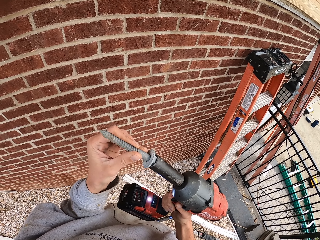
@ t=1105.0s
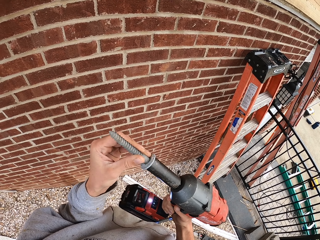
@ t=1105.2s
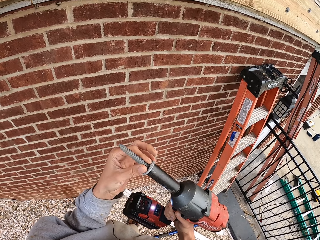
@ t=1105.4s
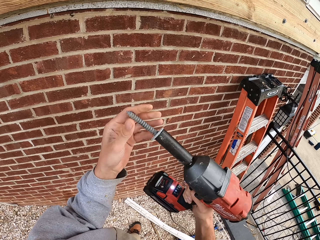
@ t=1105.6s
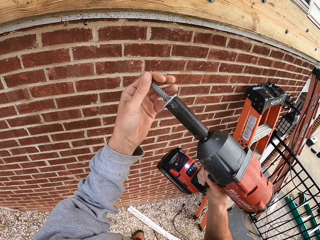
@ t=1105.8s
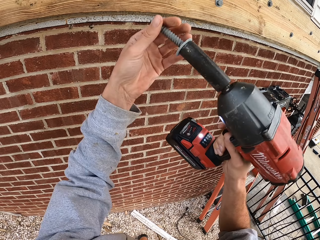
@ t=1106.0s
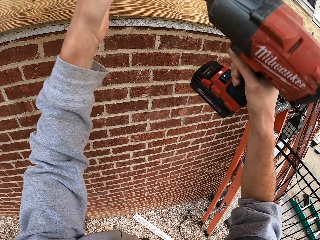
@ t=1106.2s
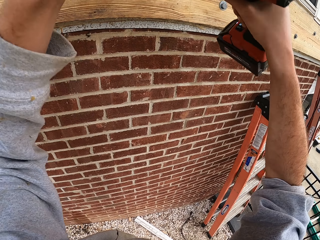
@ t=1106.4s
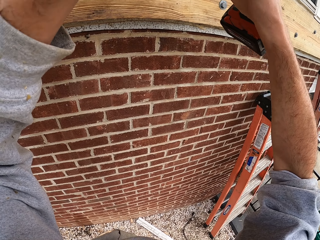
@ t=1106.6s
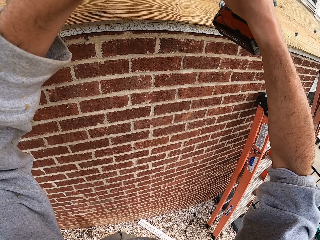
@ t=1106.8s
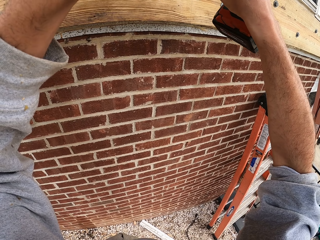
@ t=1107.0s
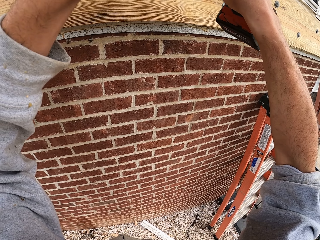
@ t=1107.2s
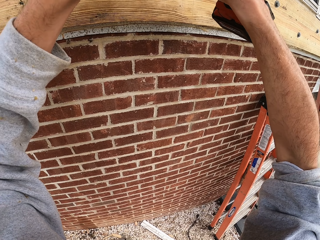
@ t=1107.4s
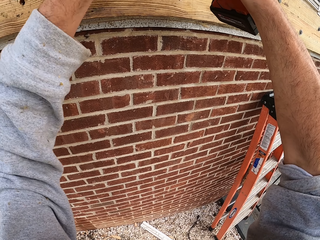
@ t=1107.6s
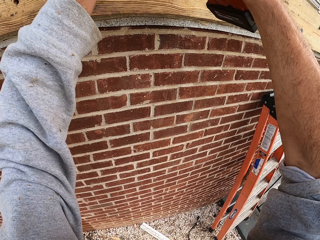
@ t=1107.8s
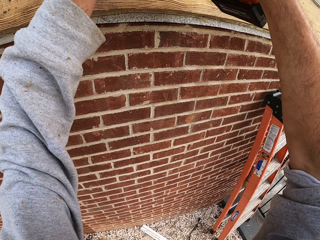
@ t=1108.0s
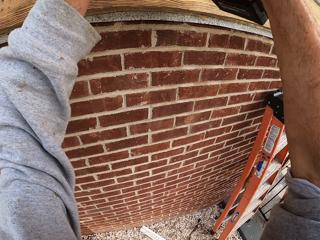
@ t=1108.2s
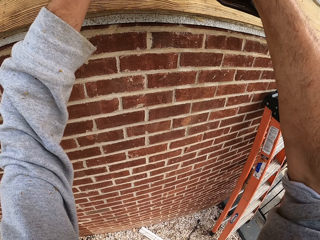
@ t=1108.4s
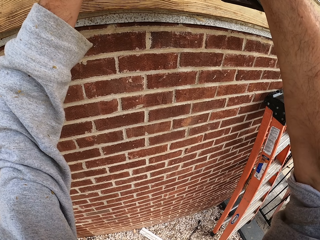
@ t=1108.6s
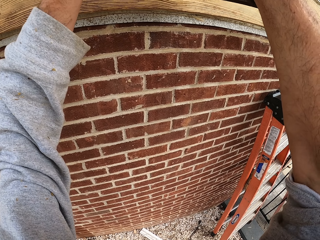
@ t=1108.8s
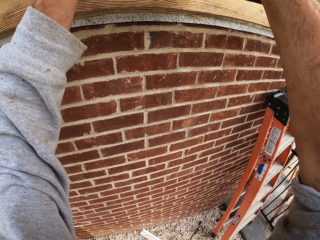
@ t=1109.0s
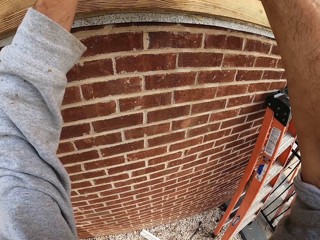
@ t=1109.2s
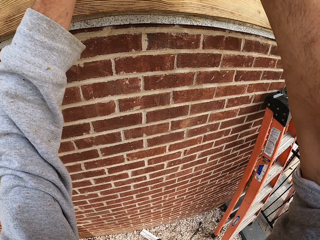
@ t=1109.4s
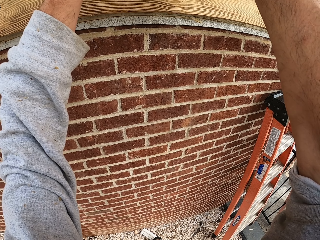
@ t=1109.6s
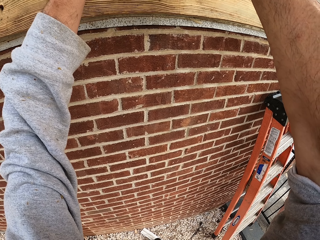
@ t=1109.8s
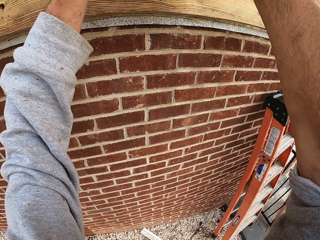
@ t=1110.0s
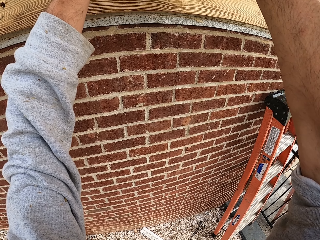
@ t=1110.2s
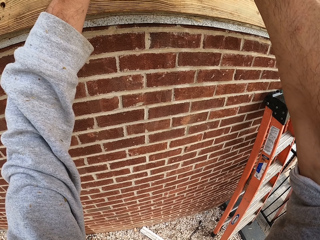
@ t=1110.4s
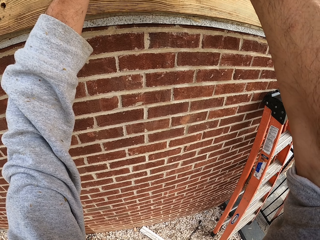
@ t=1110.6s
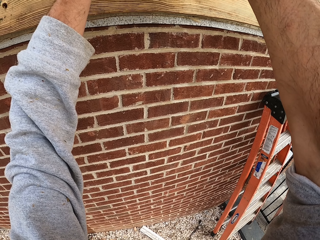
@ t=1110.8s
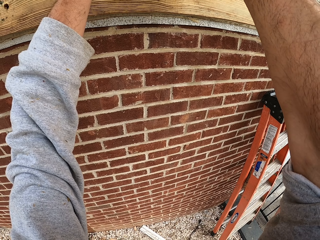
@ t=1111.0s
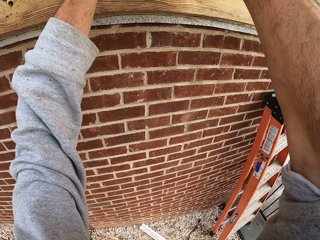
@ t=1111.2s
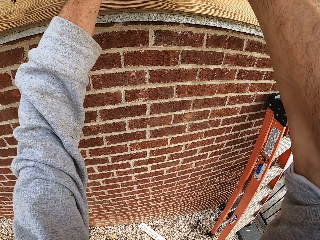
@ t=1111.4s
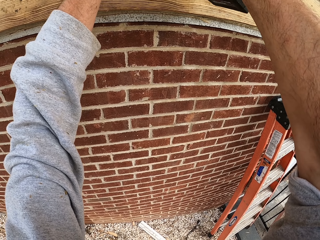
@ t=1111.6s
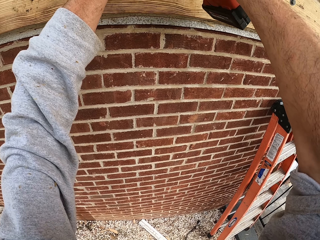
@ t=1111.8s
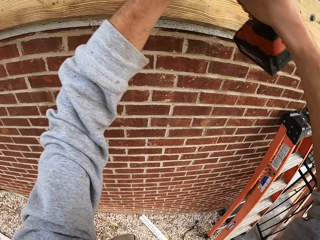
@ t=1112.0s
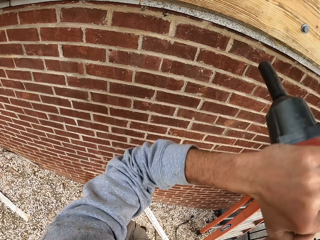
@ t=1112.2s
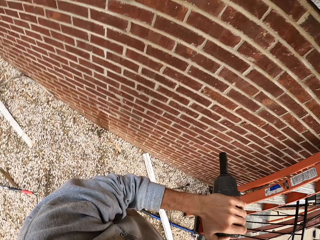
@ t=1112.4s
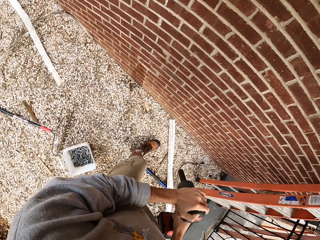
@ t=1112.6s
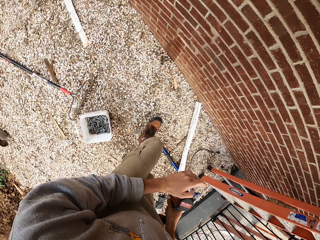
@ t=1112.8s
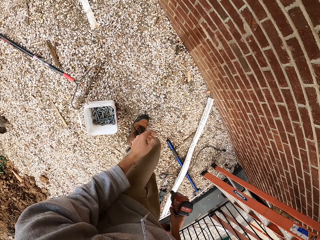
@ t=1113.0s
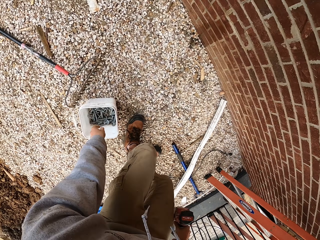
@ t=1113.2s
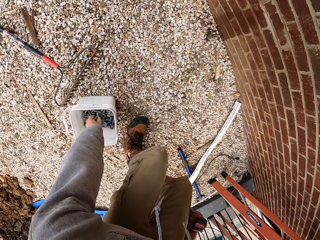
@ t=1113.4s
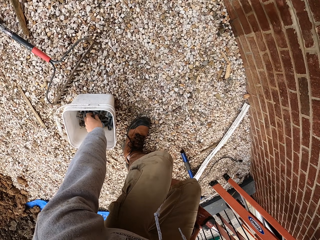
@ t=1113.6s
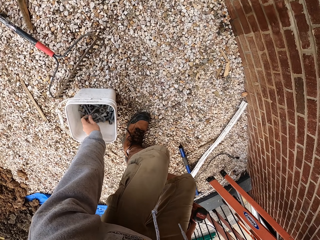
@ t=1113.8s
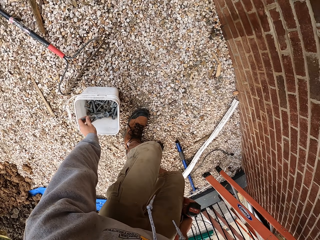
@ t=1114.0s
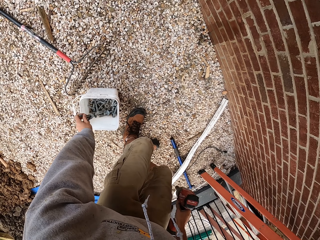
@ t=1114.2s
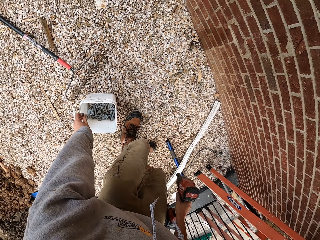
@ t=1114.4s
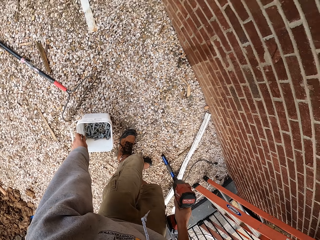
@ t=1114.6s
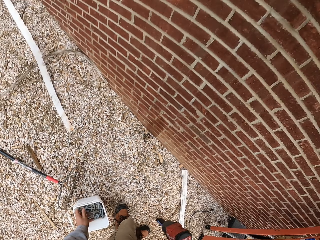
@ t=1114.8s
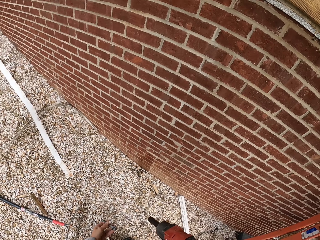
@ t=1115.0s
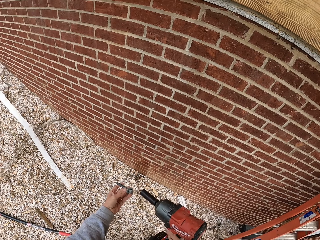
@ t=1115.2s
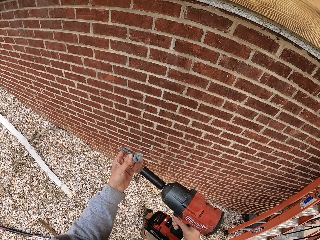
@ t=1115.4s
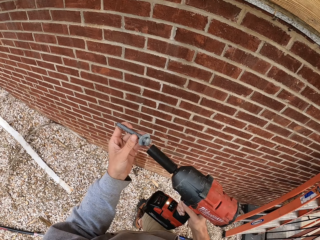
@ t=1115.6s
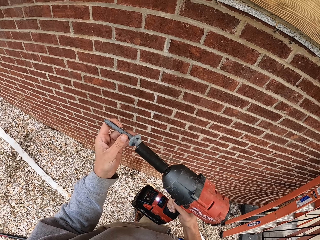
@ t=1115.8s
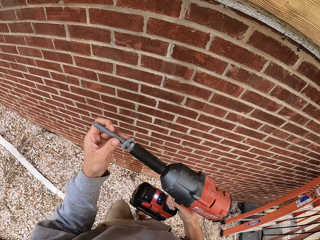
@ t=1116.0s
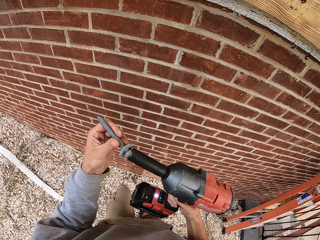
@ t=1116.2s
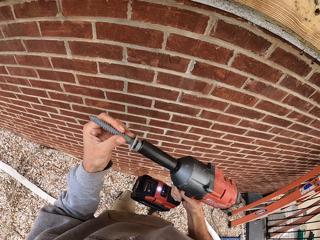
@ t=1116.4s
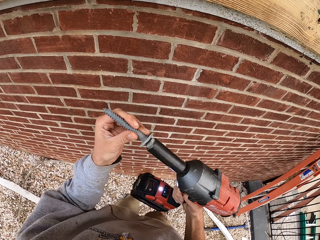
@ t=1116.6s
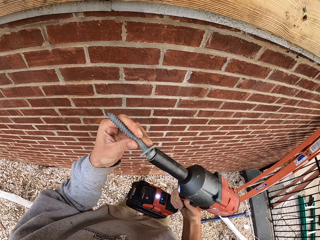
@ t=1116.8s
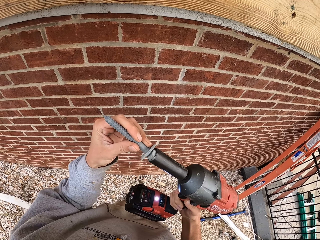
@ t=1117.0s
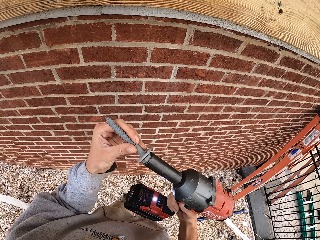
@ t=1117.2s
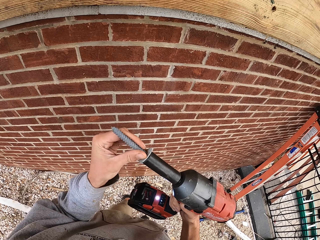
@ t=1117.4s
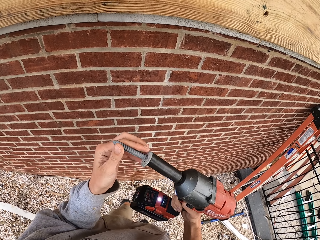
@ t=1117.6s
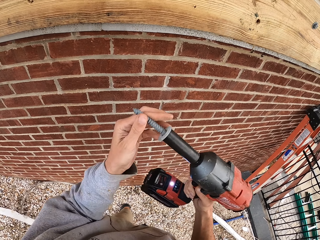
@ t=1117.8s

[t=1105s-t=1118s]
The camera wearer clamps a wood frame on a wall using an impact drill. They are drilling the wall. They pick a screw from a bucket. They fix the screw on an impact gun.

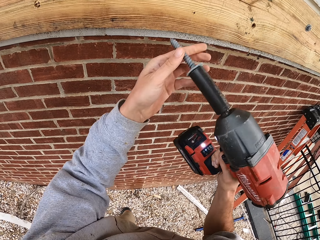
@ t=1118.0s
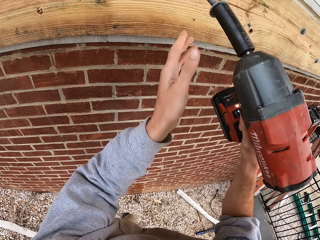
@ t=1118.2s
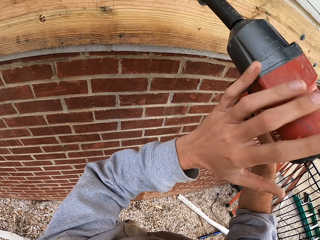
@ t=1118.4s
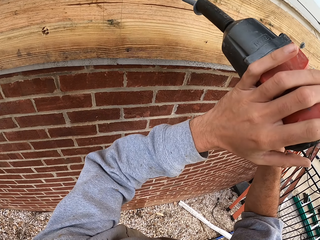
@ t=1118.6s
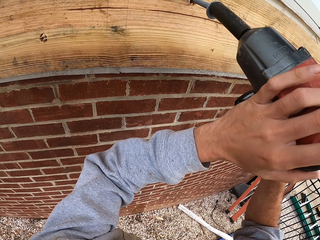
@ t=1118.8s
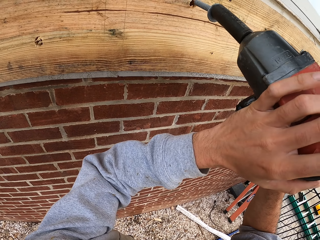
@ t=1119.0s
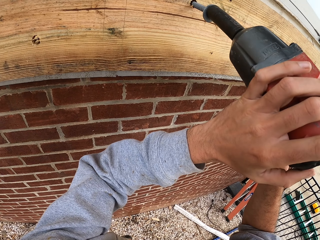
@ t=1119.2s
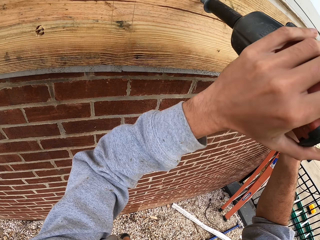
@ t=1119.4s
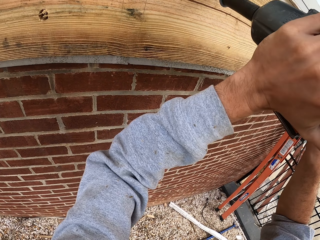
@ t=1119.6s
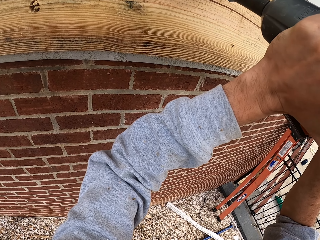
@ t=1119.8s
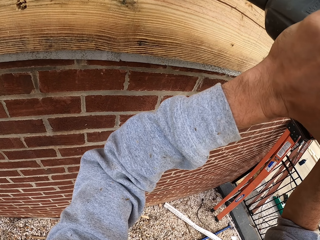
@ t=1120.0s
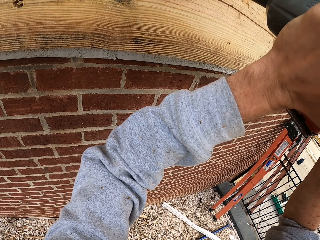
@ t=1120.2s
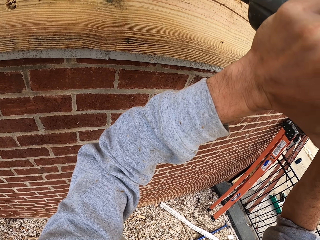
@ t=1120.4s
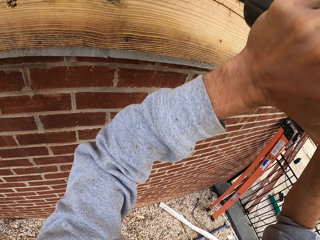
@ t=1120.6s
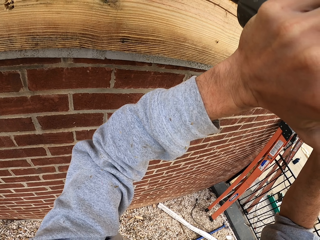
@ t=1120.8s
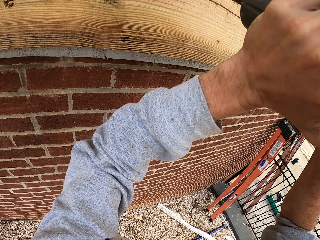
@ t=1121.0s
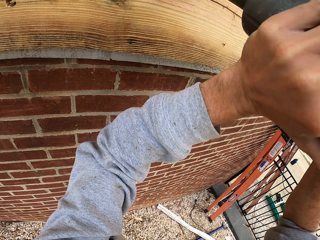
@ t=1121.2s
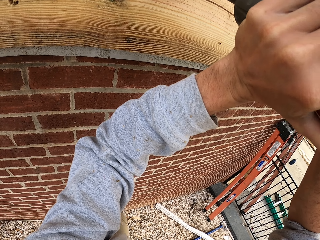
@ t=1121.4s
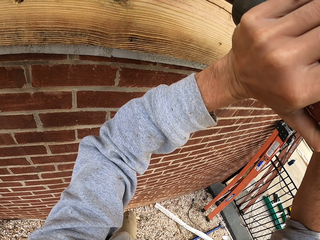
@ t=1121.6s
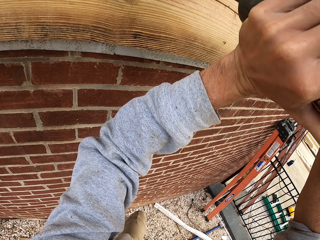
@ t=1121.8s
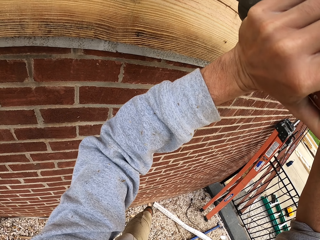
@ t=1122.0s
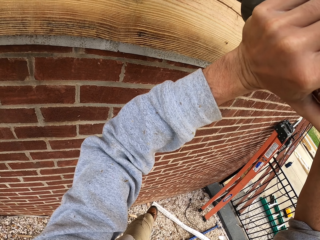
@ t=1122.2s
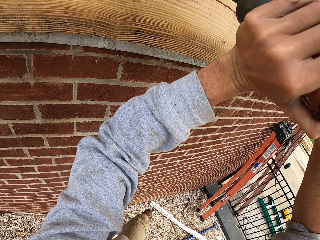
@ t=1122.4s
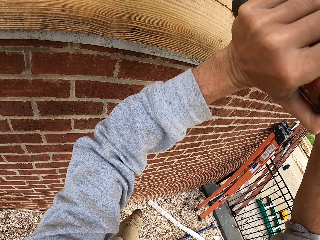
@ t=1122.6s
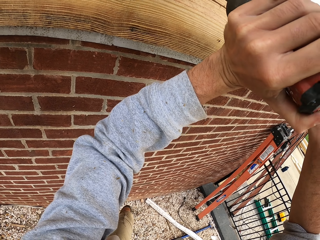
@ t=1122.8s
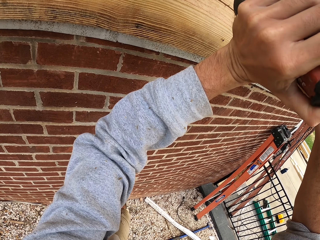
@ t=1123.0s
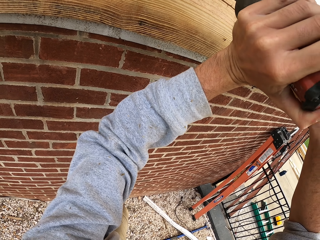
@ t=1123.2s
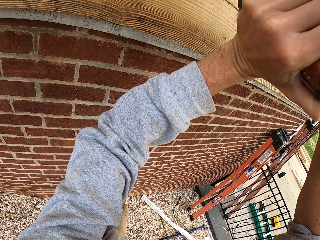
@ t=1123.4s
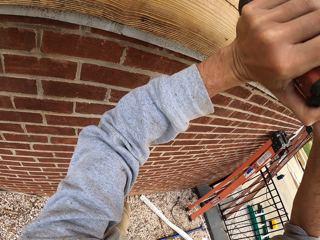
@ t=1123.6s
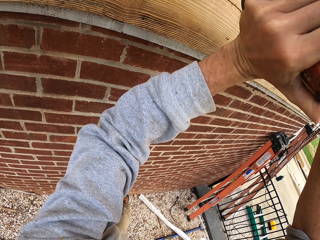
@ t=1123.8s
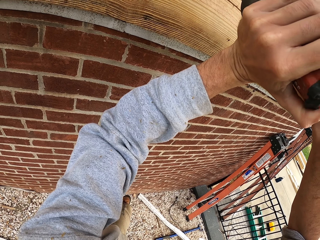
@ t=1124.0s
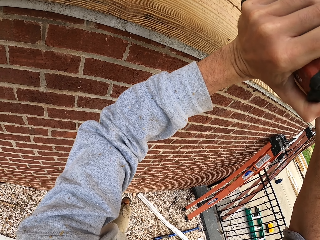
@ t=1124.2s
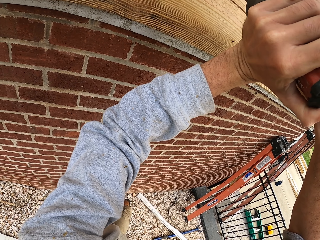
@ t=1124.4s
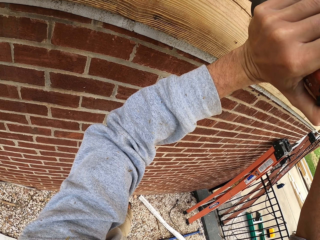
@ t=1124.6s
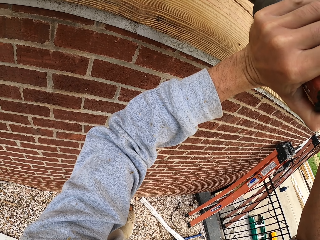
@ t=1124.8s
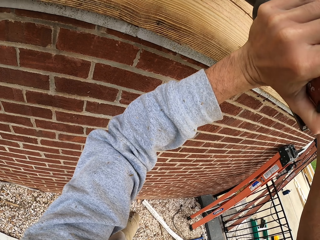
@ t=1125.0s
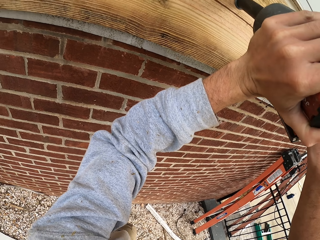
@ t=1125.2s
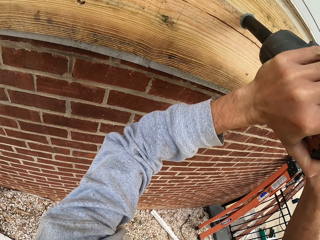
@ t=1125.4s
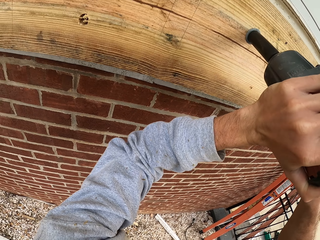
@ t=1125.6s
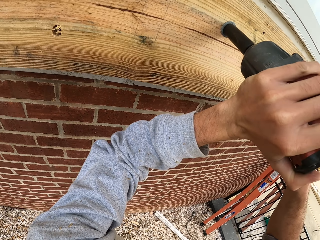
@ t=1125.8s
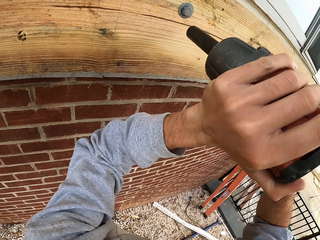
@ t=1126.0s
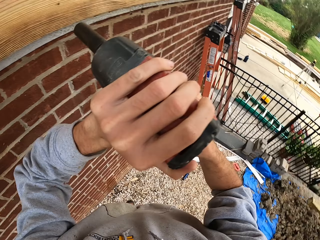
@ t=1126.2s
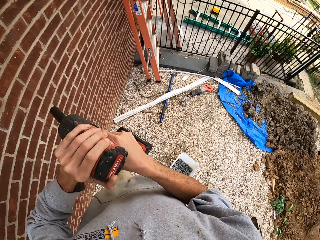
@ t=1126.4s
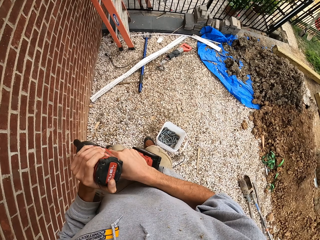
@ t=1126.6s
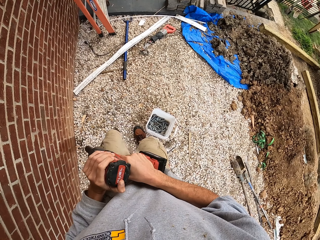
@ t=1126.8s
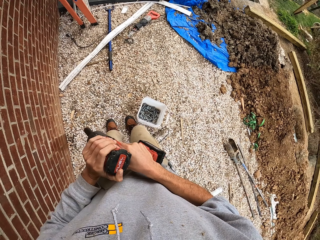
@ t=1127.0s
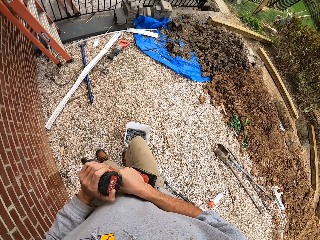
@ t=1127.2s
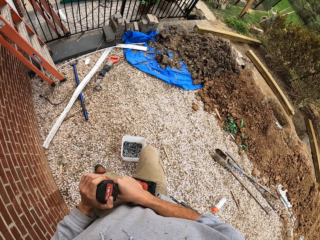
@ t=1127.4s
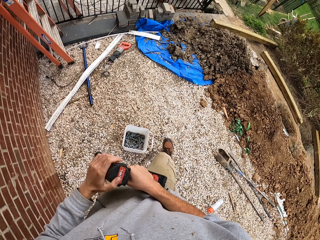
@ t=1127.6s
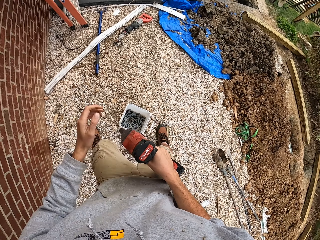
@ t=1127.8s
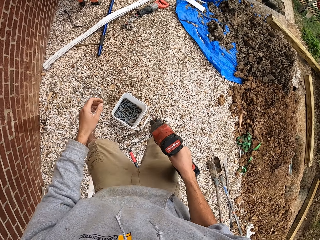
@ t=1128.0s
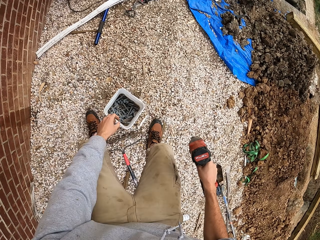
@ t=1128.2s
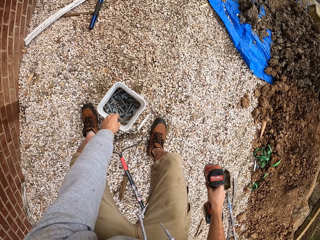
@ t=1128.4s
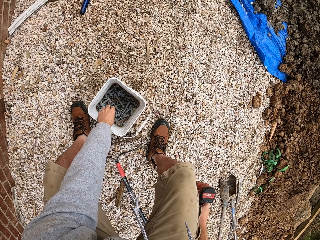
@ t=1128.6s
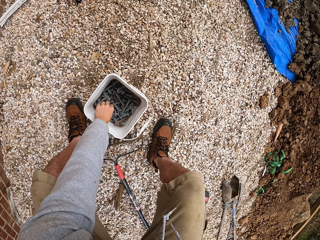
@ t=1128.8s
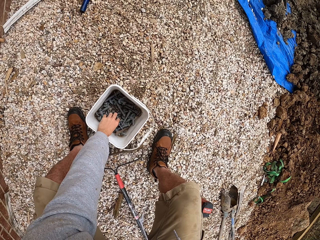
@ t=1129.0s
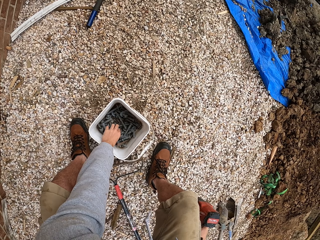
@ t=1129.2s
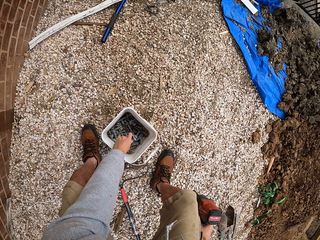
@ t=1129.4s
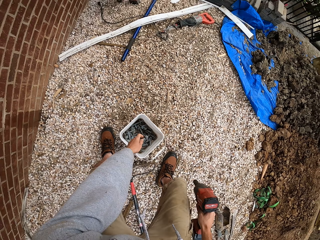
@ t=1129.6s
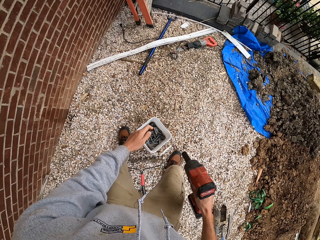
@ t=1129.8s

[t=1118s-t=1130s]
The camera wearer clamps a wood frame on a wall using an impact drill. They are drilling the wall. They pick a screw from a bucket. They are holding the driller downwards.
